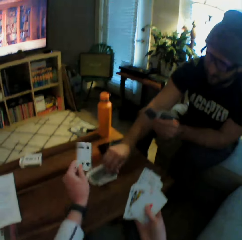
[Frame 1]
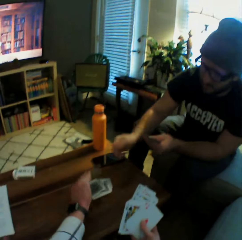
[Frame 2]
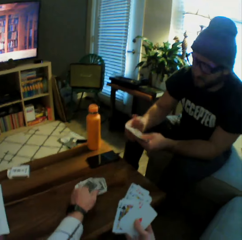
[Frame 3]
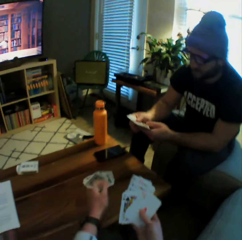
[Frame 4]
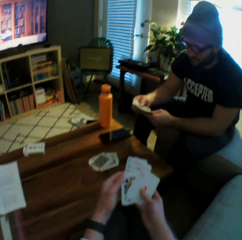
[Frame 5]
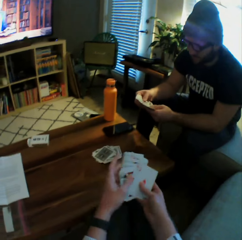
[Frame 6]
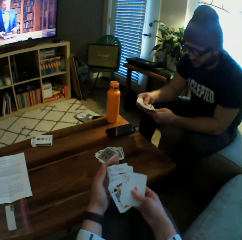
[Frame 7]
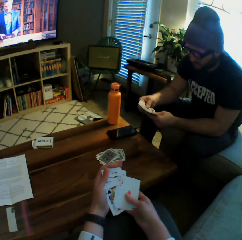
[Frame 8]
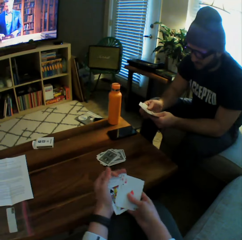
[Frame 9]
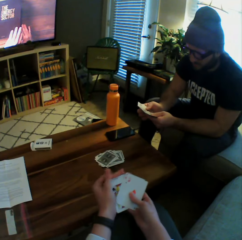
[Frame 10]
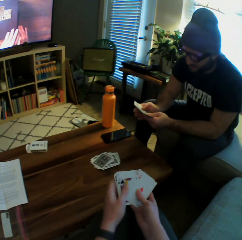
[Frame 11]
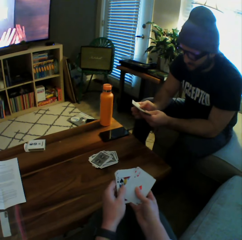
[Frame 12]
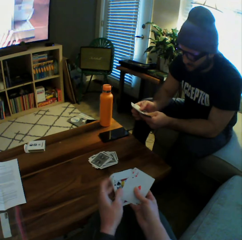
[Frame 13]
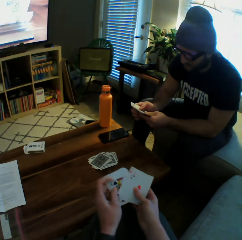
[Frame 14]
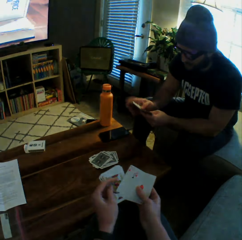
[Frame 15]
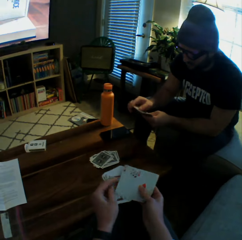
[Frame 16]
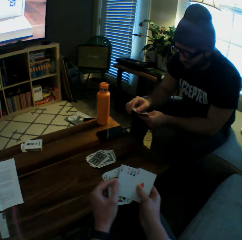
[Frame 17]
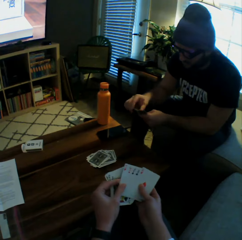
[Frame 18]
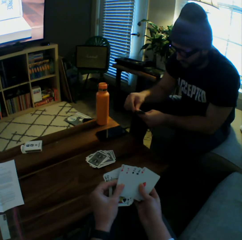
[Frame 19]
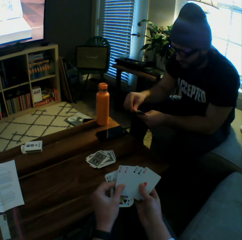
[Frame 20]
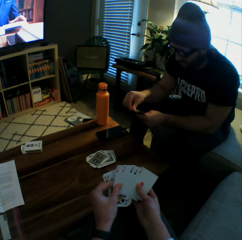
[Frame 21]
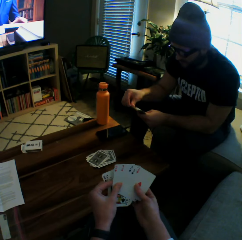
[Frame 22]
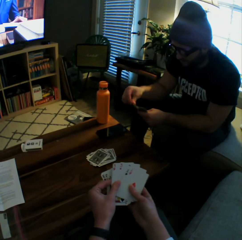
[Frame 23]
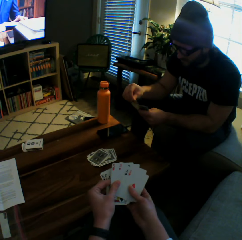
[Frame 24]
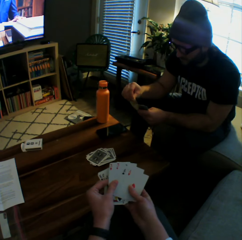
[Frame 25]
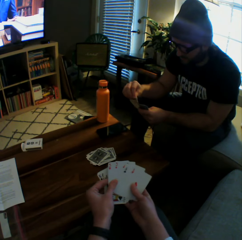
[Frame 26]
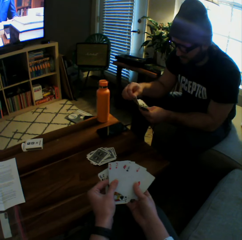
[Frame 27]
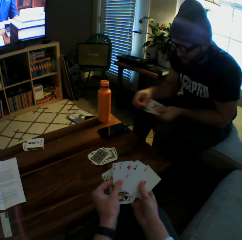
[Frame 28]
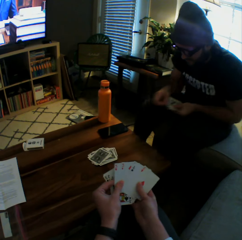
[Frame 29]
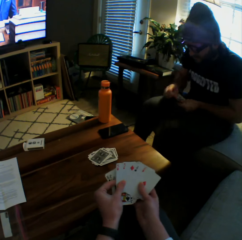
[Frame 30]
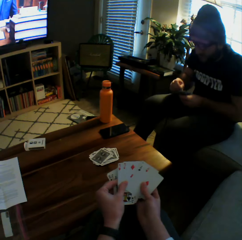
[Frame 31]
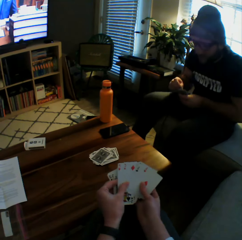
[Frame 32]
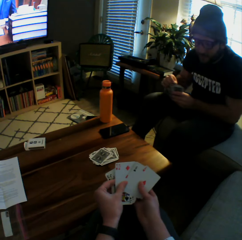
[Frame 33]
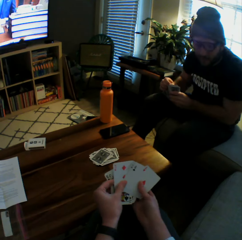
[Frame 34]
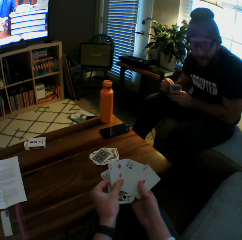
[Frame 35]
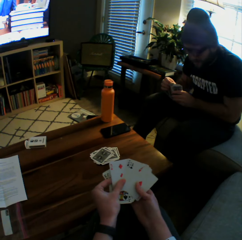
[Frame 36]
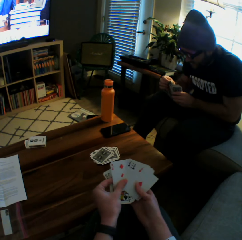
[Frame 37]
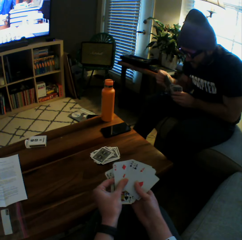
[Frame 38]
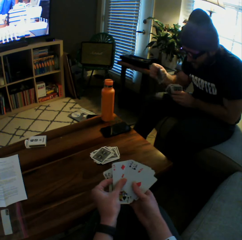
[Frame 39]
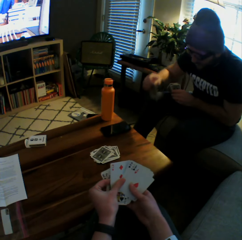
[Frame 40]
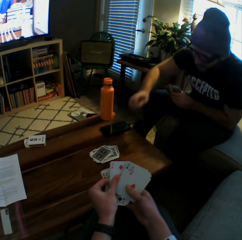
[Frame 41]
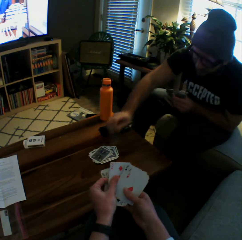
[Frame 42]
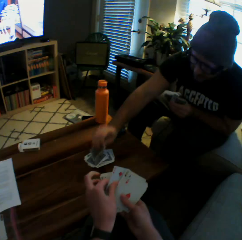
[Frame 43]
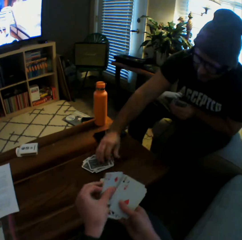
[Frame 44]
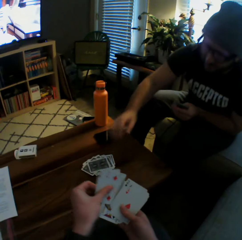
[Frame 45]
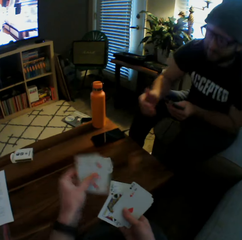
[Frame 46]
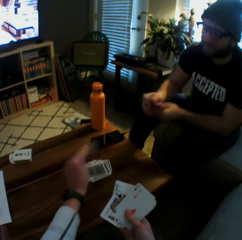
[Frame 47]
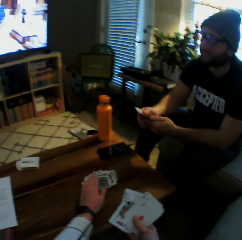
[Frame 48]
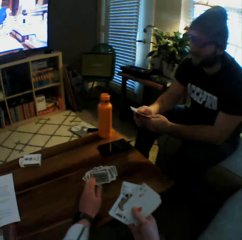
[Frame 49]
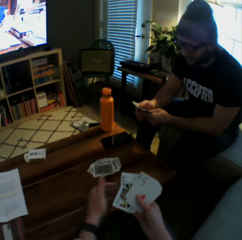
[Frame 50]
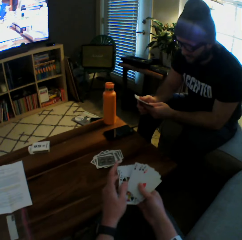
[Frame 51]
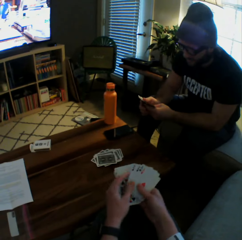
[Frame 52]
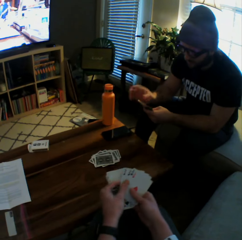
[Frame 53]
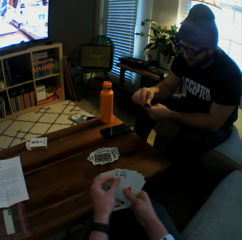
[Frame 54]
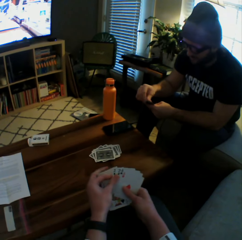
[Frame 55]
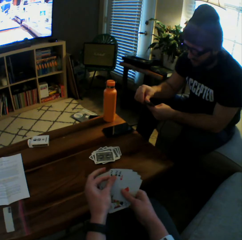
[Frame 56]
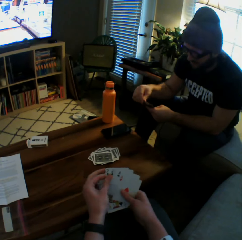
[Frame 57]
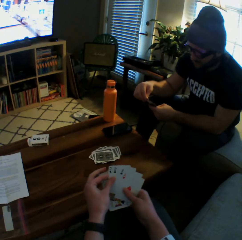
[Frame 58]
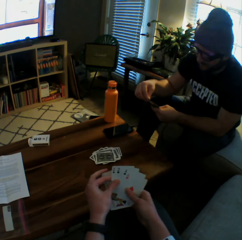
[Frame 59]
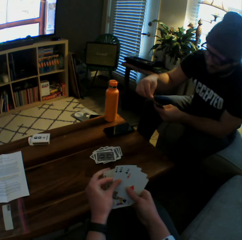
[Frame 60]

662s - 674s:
The man drops another card on the table with his right hand. The camera wearer drops two cards on the table with her left hand. The man drops another card on the table with his right hand. The camera wearer drops two cards on the table with her left hand.

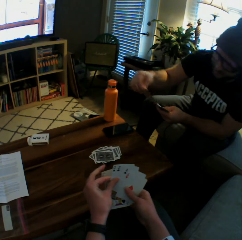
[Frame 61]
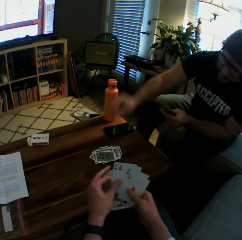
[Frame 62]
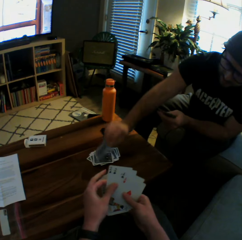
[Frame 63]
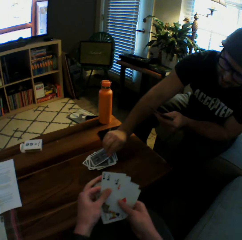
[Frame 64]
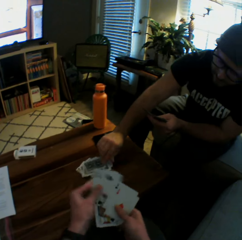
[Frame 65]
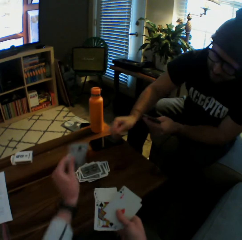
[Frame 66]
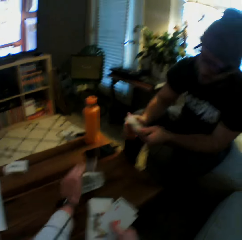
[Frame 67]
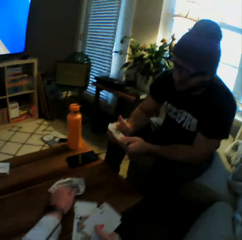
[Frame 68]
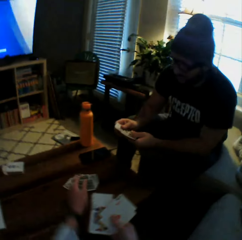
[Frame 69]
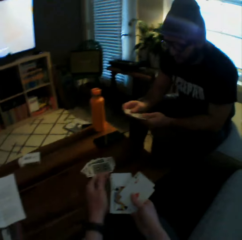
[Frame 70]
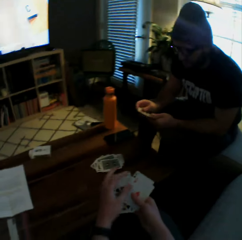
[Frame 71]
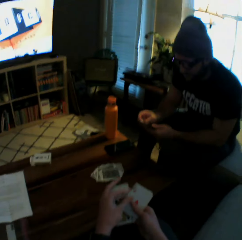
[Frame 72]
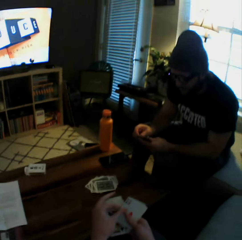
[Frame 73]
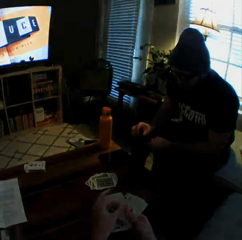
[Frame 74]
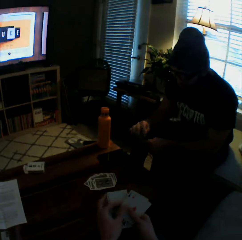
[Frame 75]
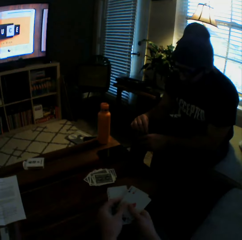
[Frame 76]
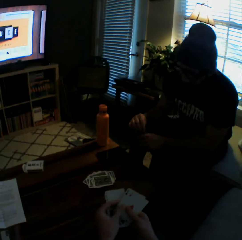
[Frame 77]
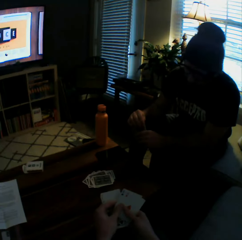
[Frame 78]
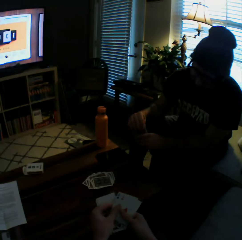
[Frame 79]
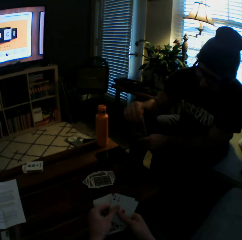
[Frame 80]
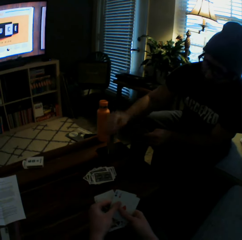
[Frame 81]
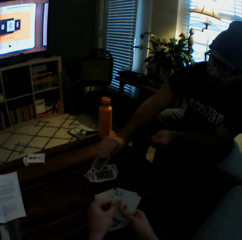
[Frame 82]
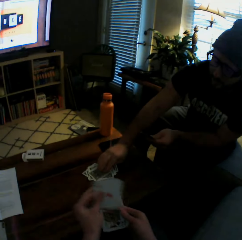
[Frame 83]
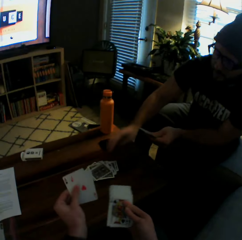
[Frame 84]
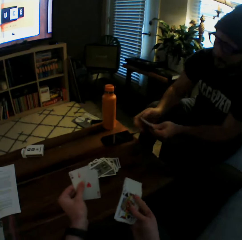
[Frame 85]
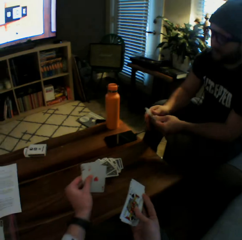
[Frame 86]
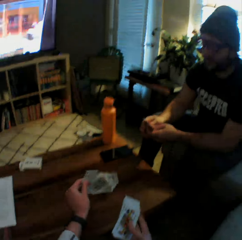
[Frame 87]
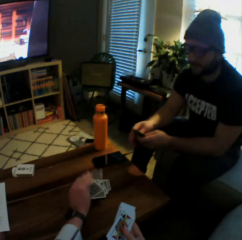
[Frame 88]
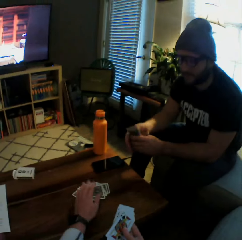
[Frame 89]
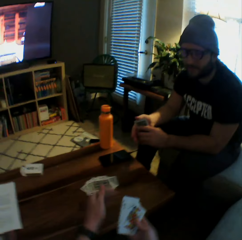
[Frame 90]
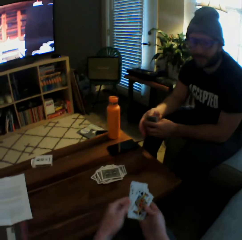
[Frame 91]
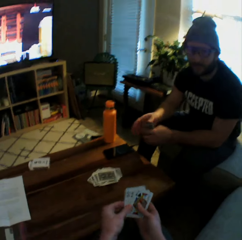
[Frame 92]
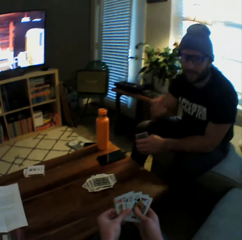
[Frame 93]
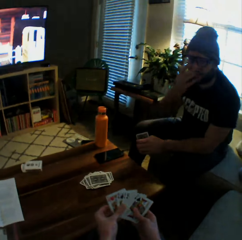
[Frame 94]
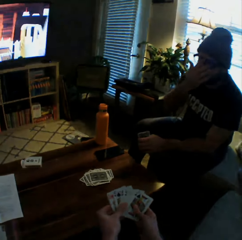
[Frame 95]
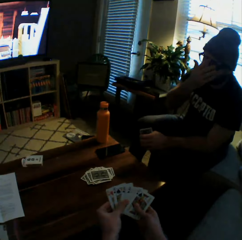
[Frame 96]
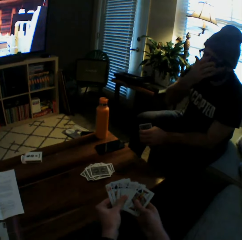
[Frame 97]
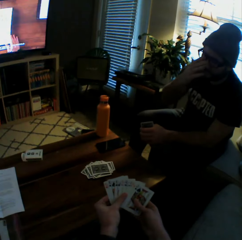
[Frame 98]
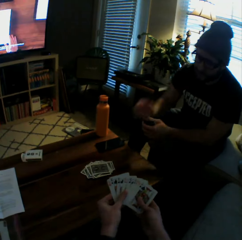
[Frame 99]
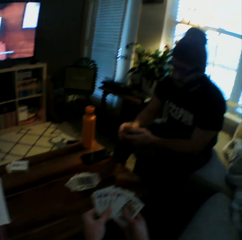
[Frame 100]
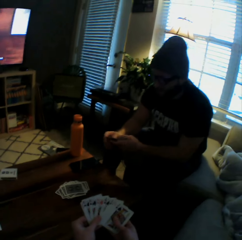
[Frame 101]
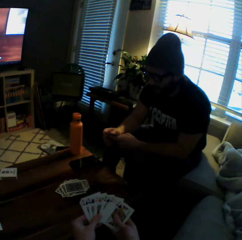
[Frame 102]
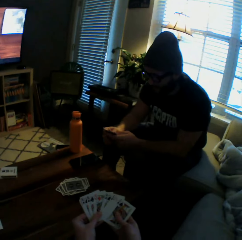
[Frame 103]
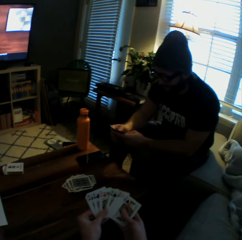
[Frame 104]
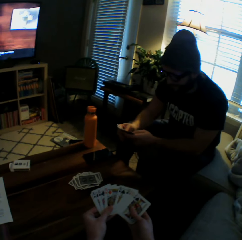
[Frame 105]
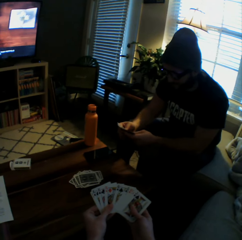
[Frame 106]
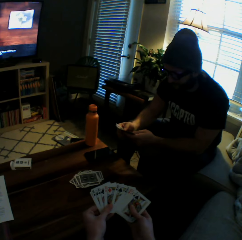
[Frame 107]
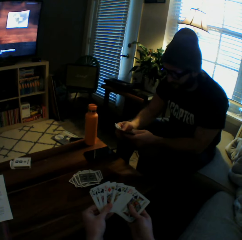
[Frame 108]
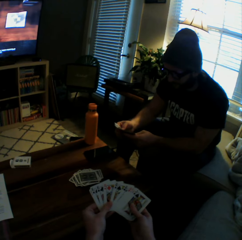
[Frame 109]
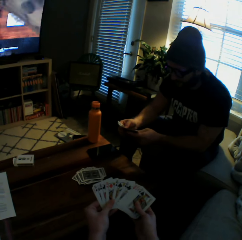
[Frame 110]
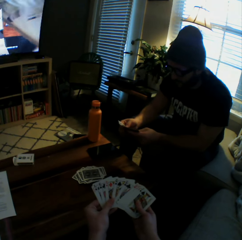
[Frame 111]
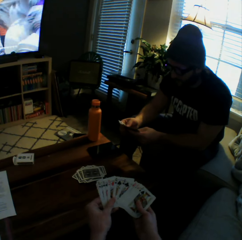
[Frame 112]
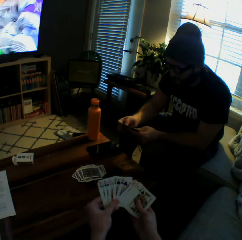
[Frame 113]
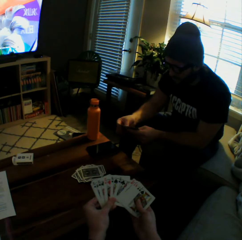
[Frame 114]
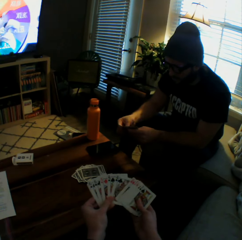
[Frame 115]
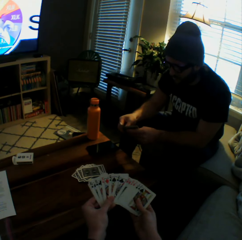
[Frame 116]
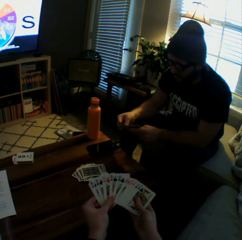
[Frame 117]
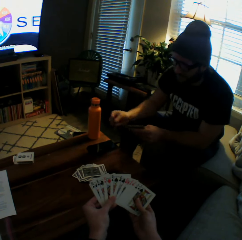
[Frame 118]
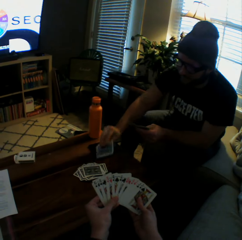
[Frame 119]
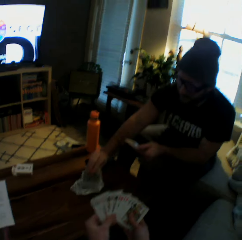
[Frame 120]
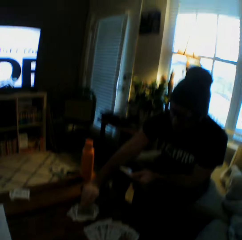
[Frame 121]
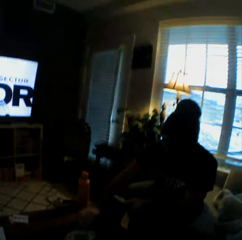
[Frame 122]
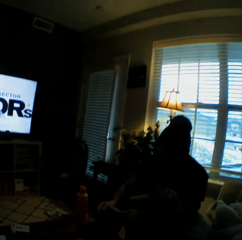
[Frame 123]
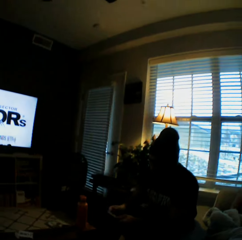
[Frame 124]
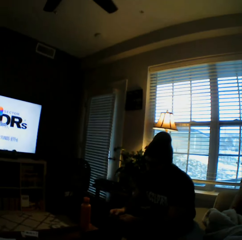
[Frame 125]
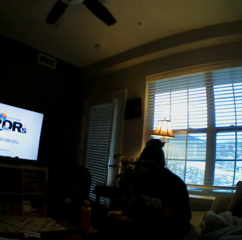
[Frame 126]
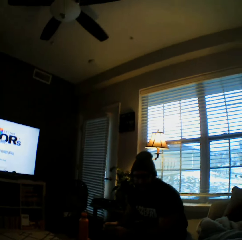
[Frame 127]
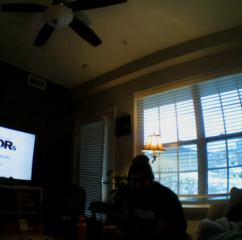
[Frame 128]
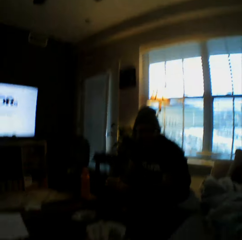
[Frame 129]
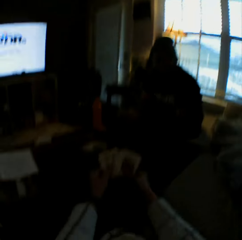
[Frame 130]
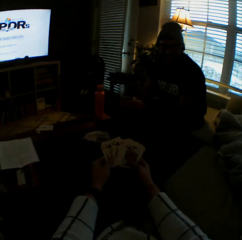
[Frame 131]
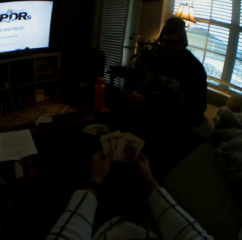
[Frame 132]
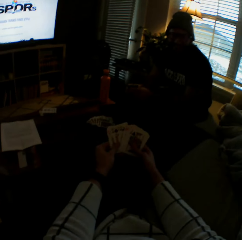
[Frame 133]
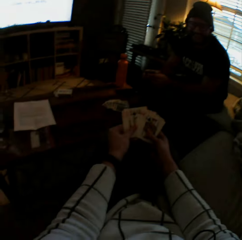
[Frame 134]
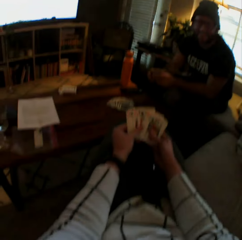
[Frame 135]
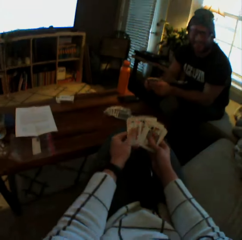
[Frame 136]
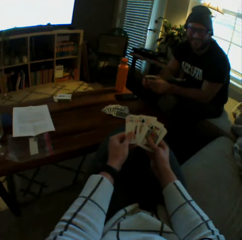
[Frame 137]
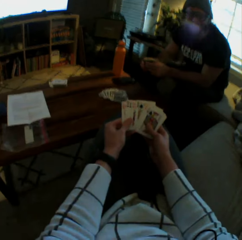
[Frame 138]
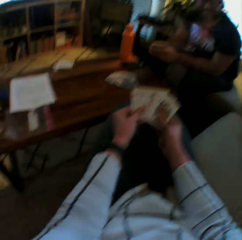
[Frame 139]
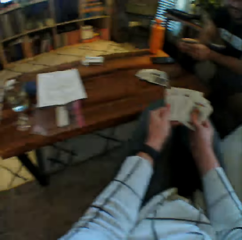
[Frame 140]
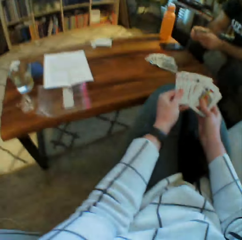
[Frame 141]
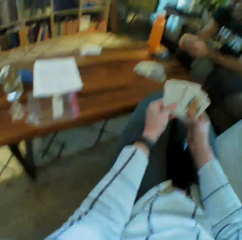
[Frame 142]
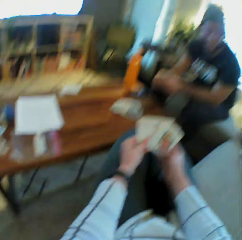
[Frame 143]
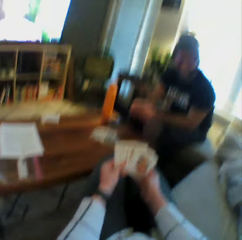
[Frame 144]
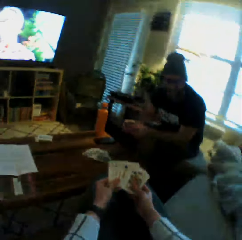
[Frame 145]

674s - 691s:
The man drops another card on the table with his right hand. The camera wearer drops a card on the table with her left hand. The man drops another card on the table with his right hand. The camera wearer drops two cards on the table with her left hand. The man touches his nose with his right hand. The man lowers his right hand. The man shuffles the cards in his hands. The man drops two cards on the table with his right hand.
